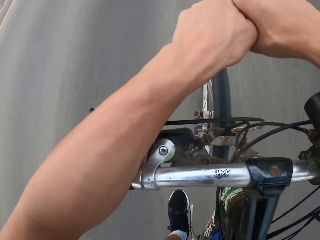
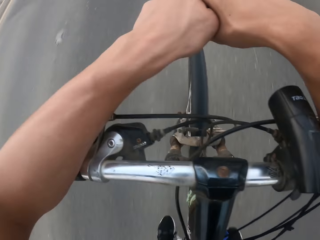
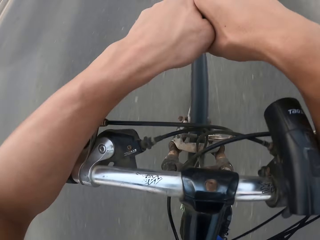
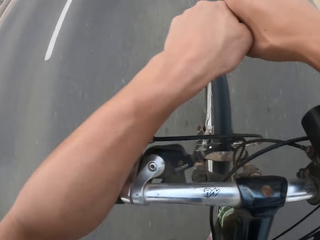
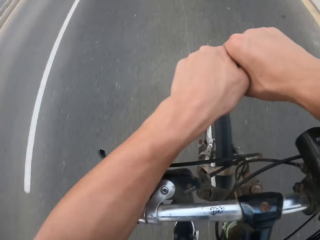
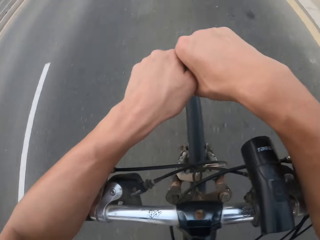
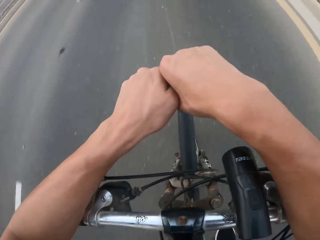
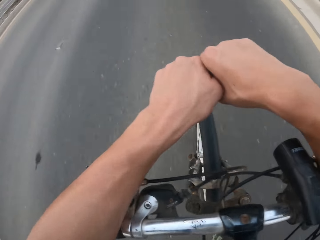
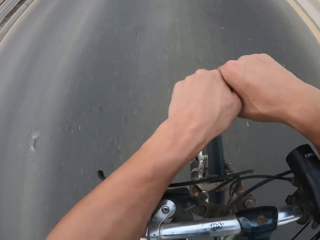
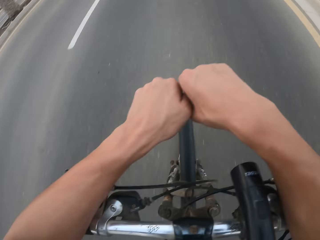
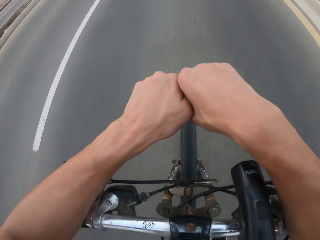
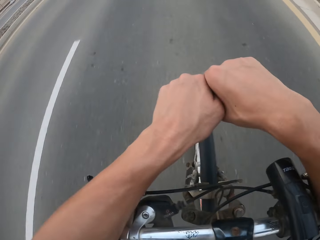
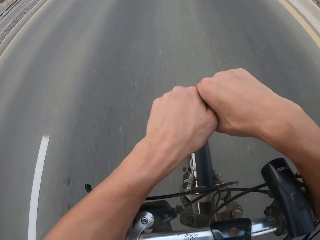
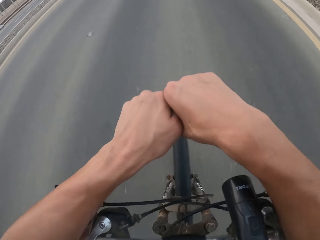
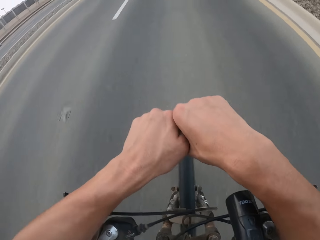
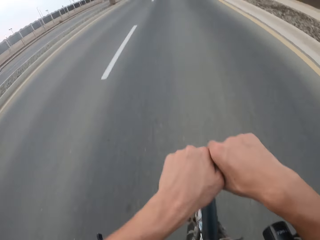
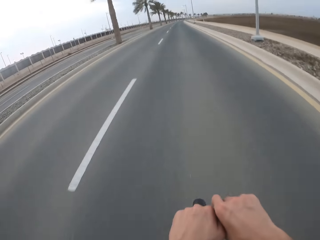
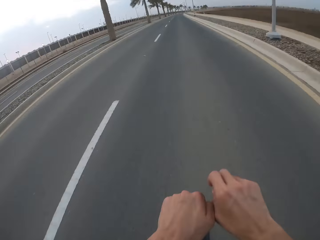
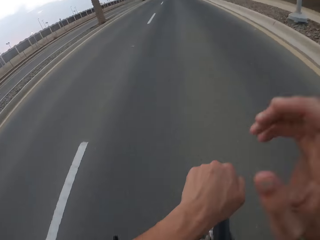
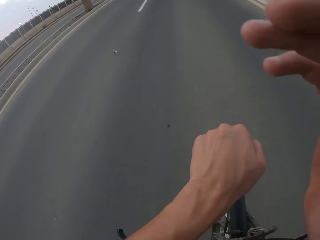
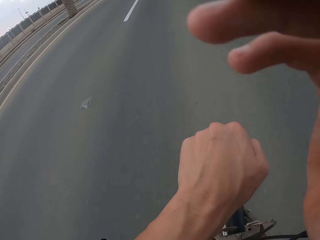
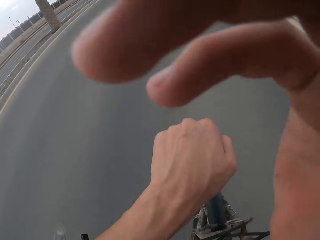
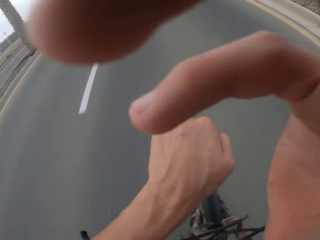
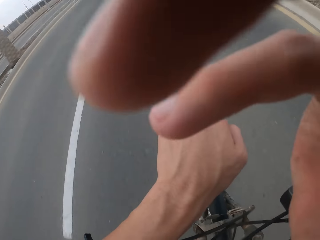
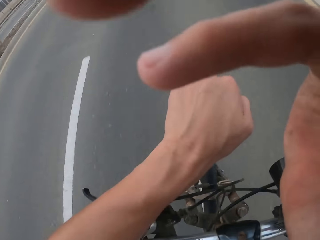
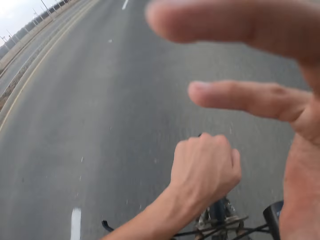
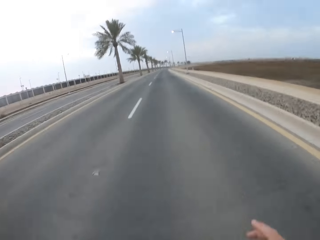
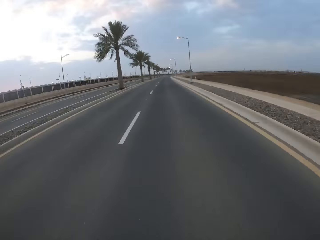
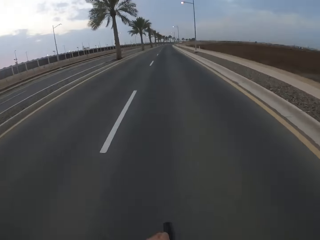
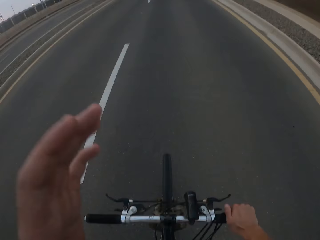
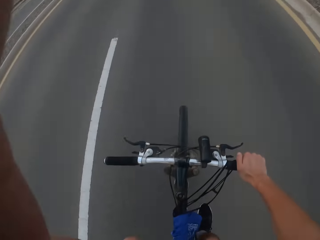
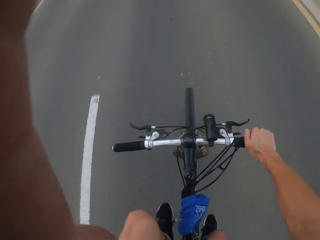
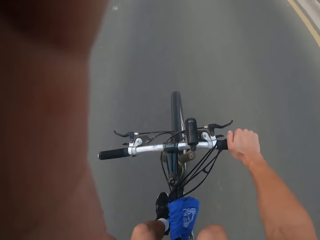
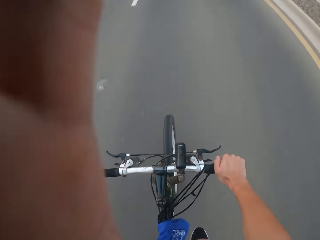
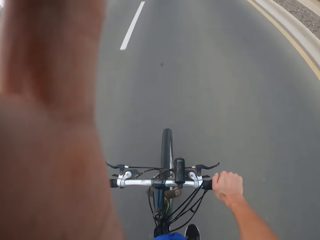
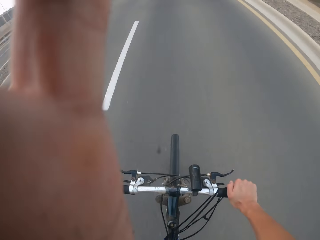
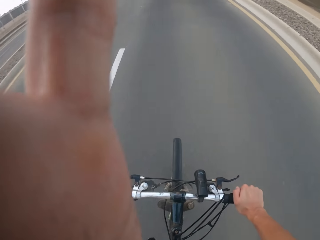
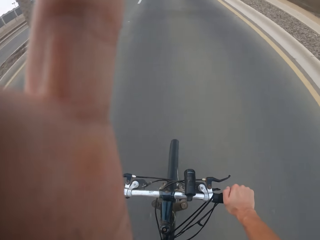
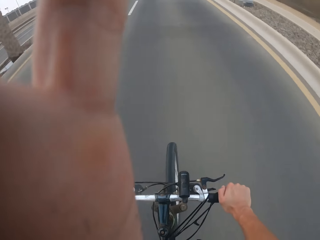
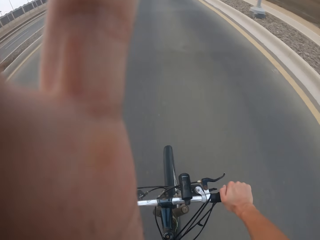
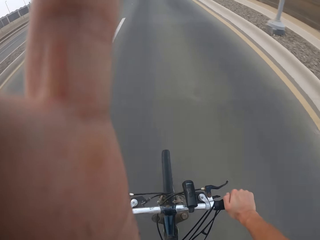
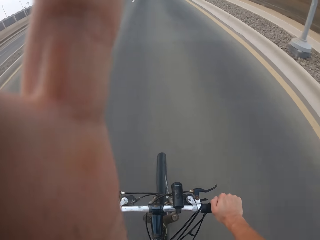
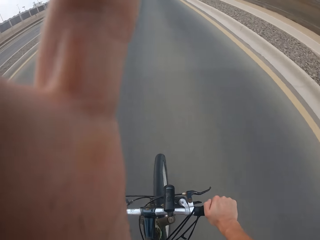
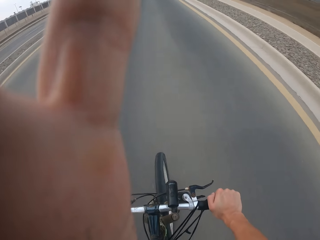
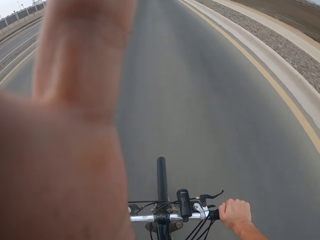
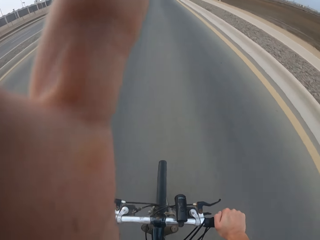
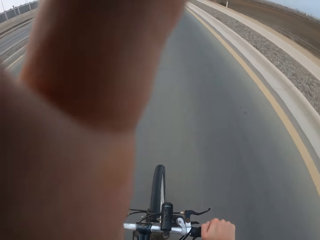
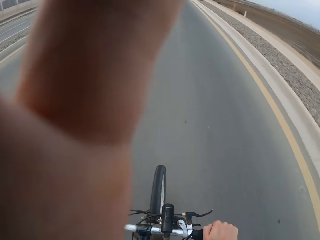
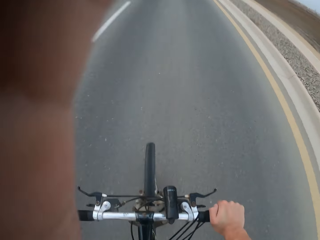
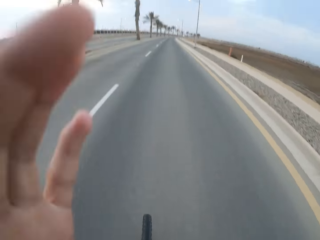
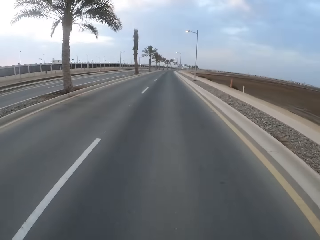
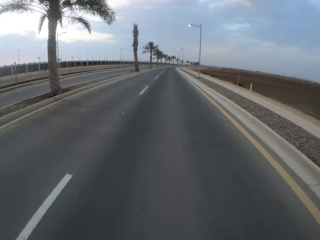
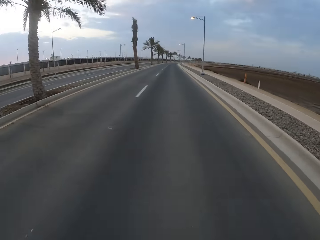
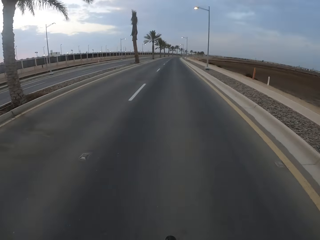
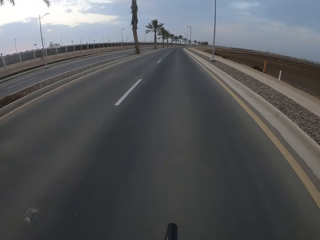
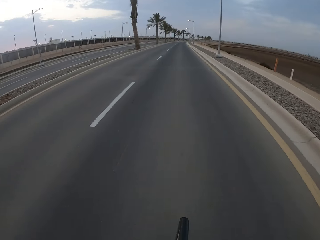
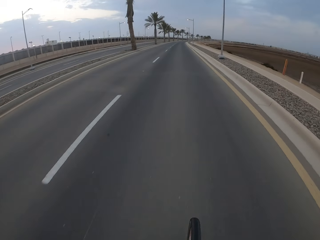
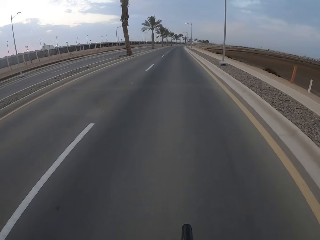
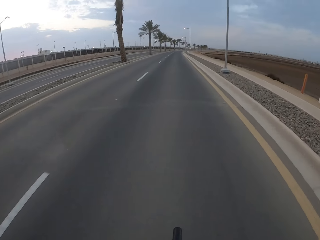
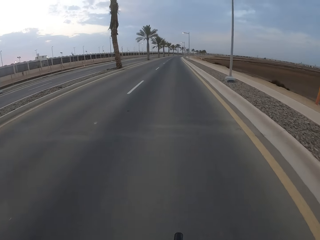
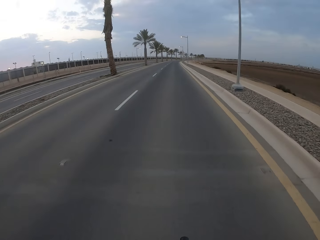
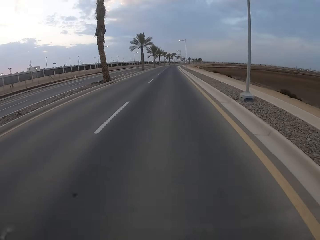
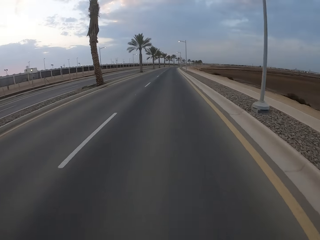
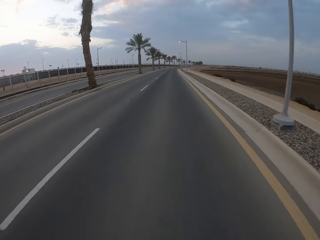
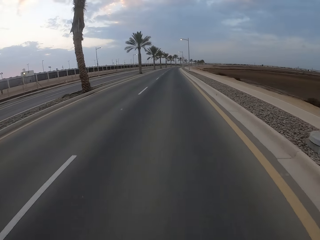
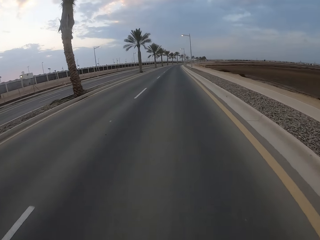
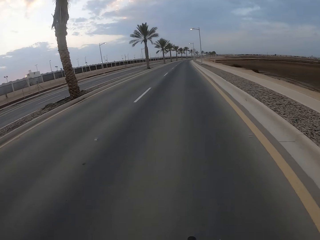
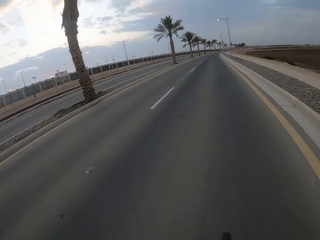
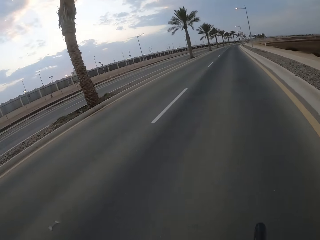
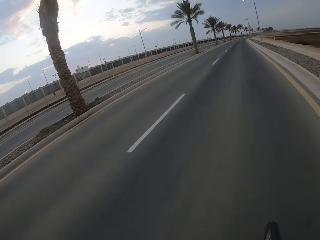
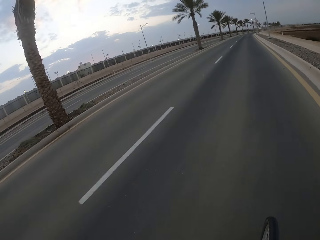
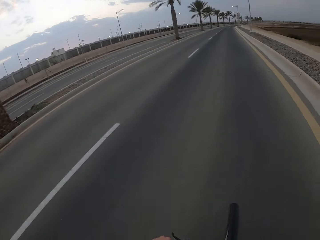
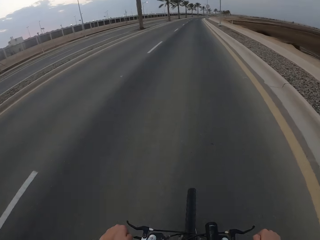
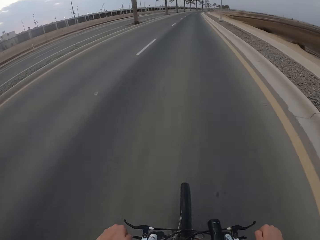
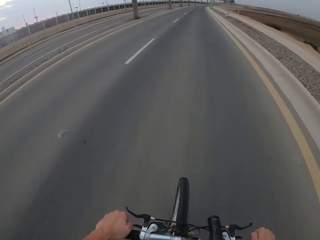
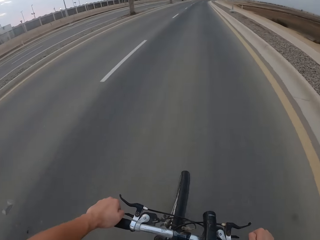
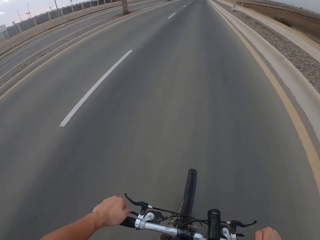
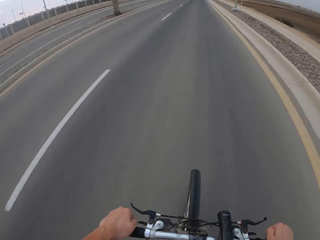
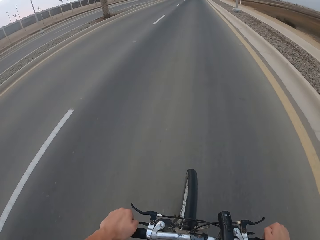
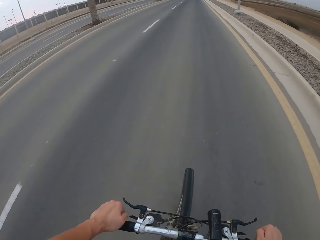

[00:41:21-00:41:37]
The camera wearer cycles on the road. He raises his right hand. He touches the camera. He drops off the hand. He raises his left hand. He drops off his hand. He cycles on the road.

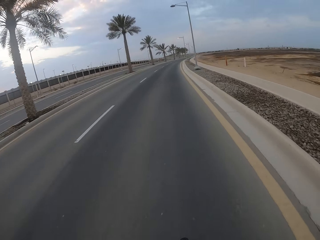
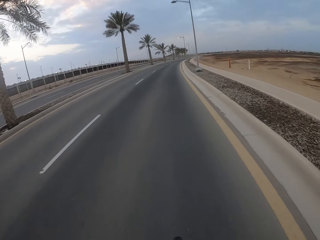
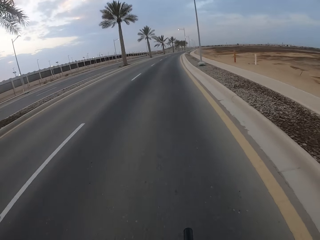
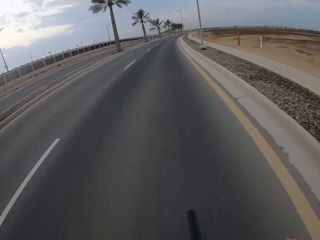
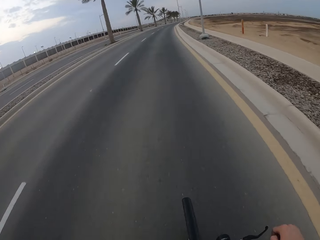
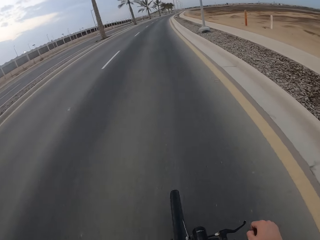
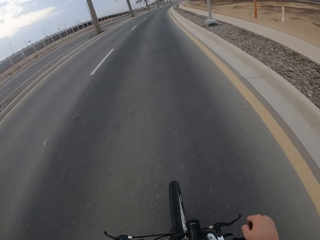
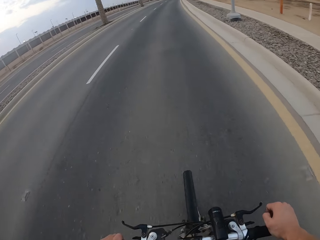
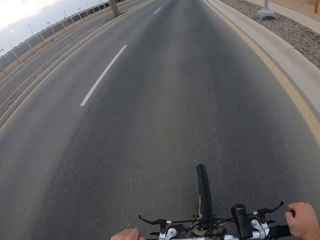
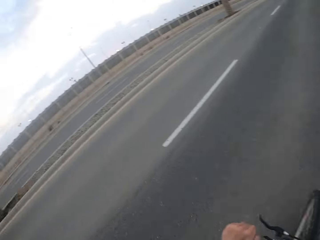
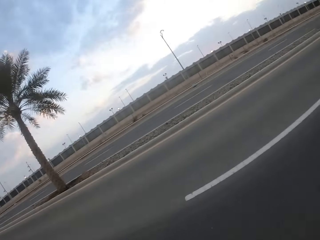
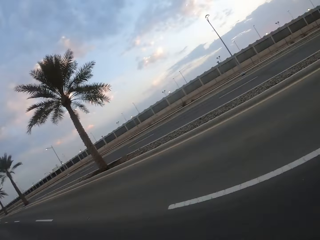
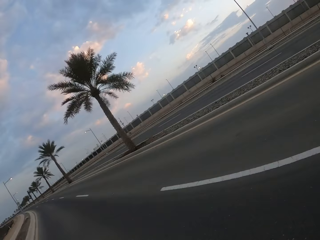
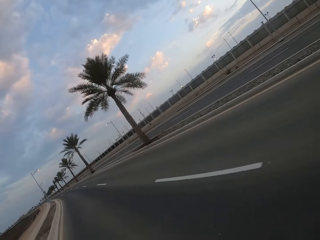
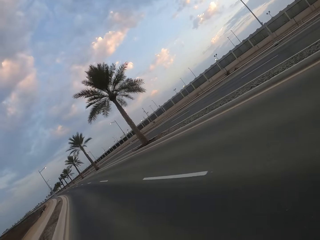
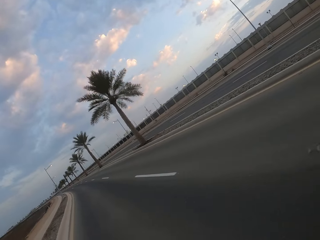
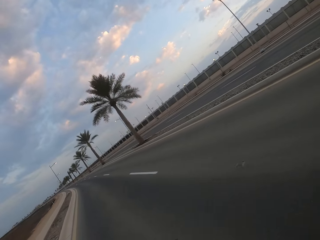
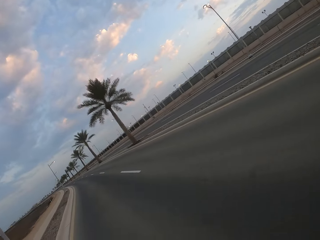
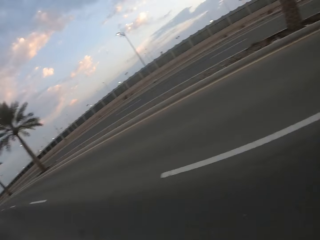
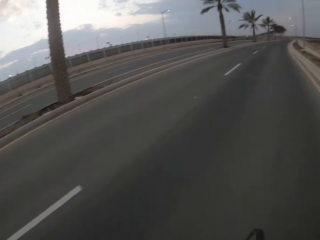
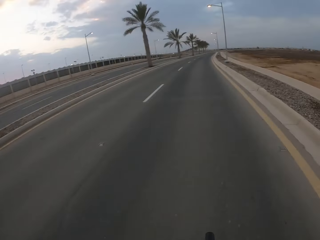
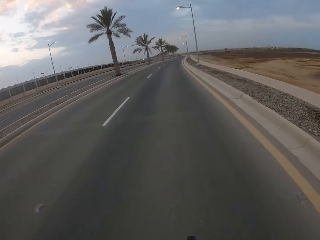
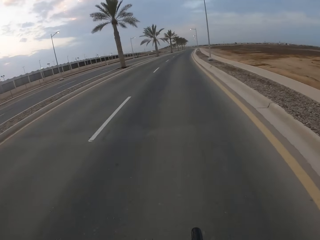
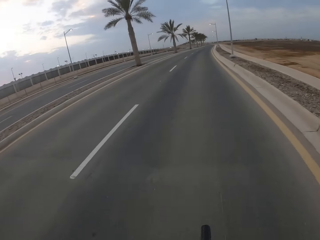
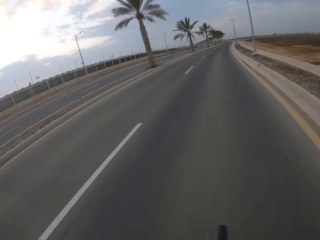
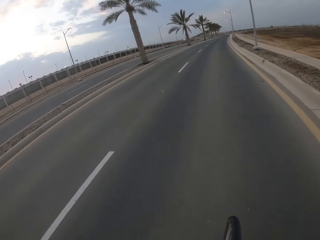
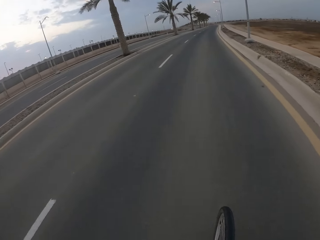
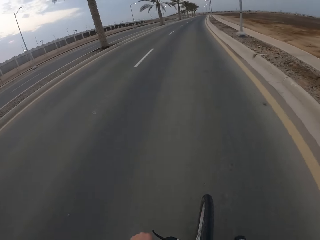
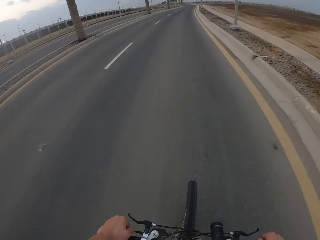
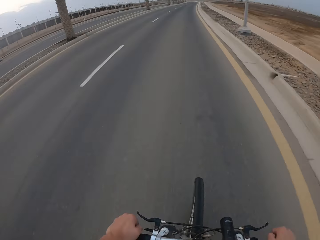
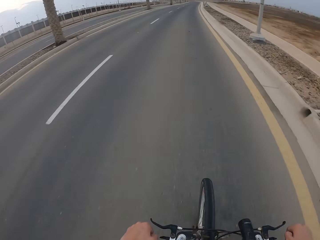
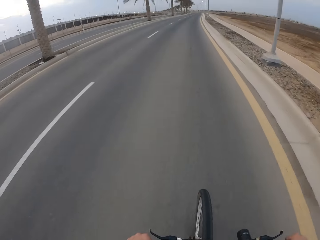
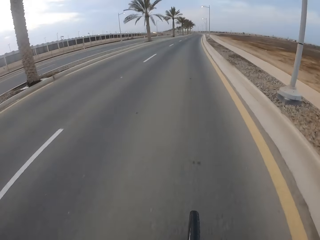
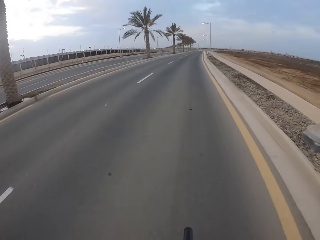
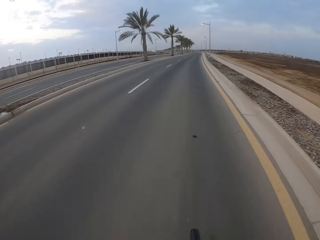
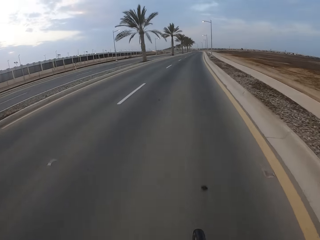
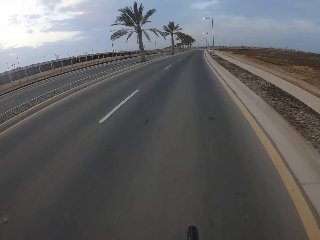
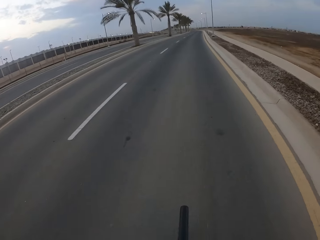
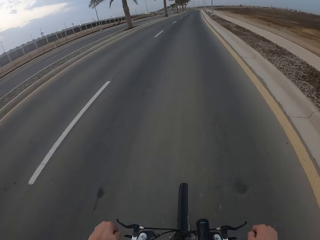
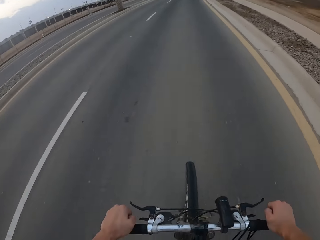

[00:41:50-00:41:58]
The camera wearer looks back. They cycle on the road.
